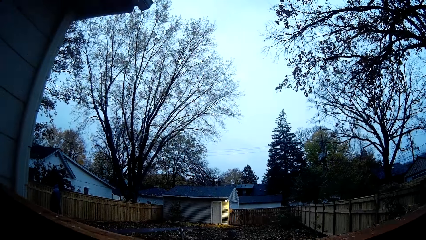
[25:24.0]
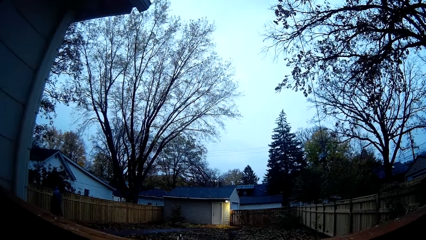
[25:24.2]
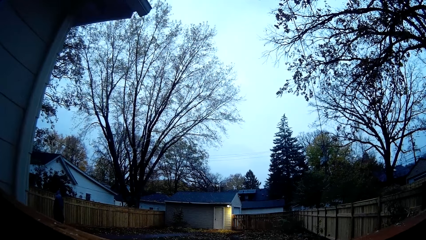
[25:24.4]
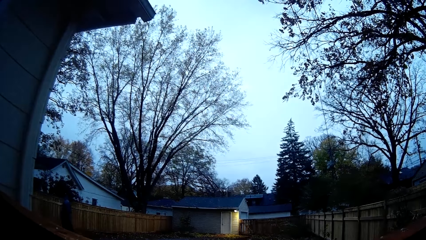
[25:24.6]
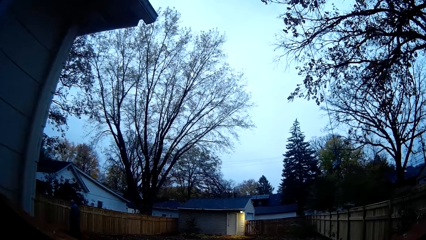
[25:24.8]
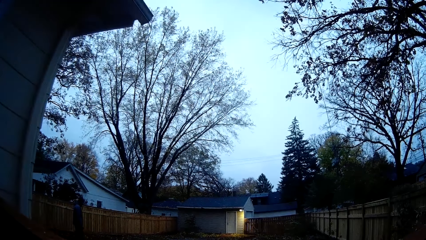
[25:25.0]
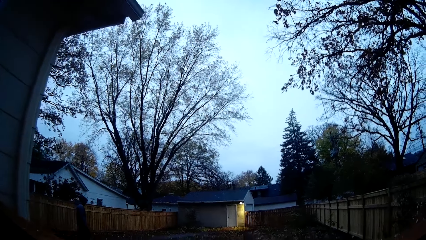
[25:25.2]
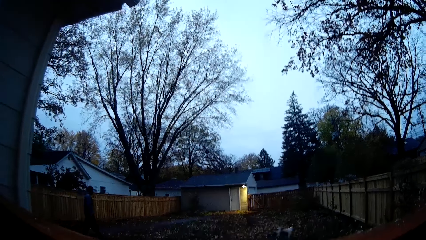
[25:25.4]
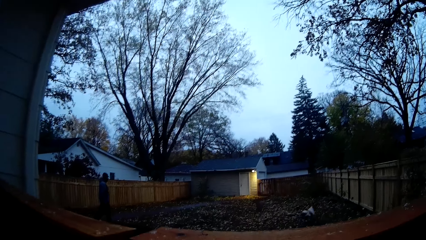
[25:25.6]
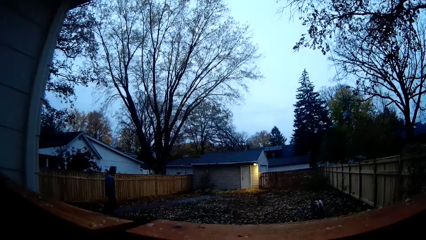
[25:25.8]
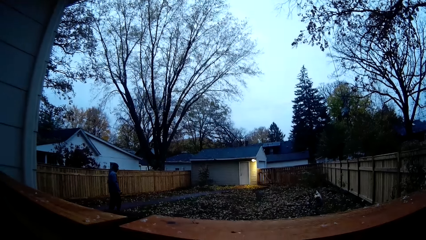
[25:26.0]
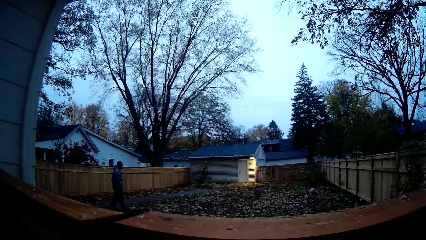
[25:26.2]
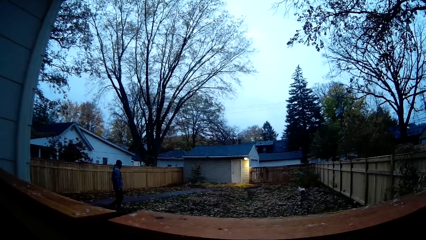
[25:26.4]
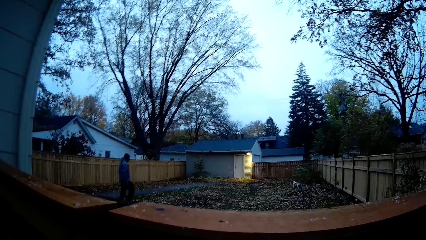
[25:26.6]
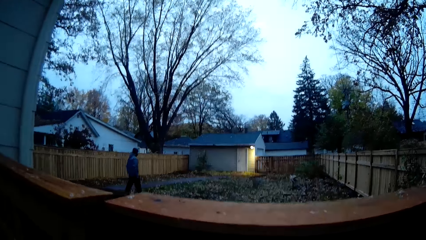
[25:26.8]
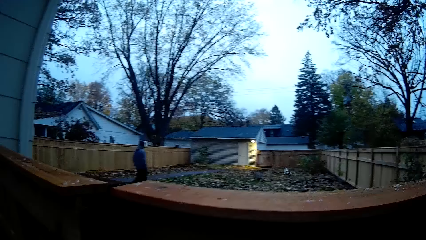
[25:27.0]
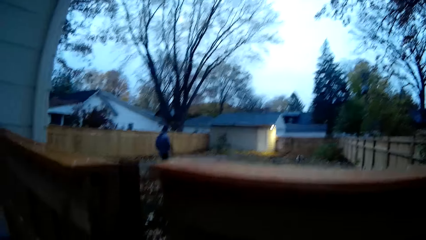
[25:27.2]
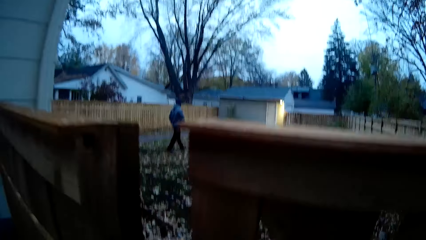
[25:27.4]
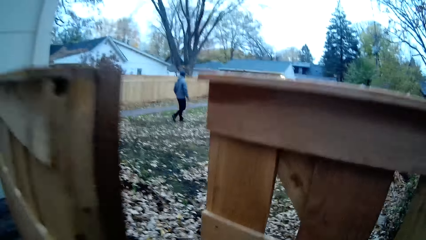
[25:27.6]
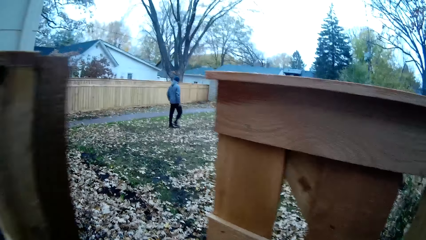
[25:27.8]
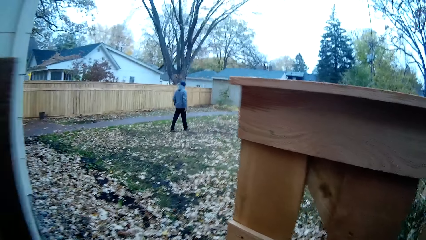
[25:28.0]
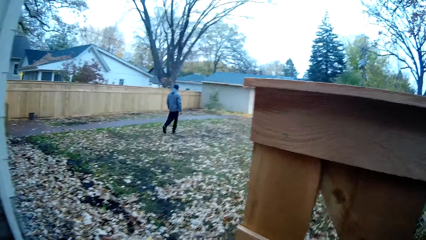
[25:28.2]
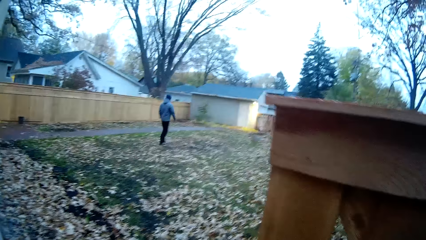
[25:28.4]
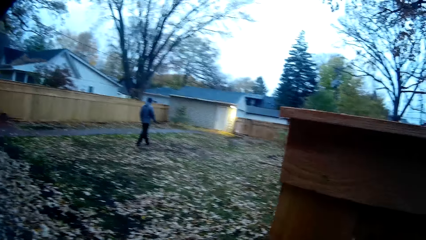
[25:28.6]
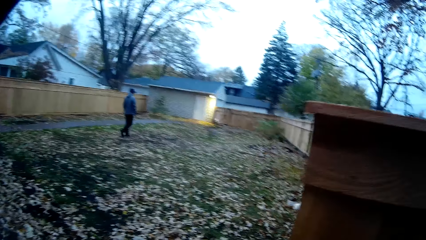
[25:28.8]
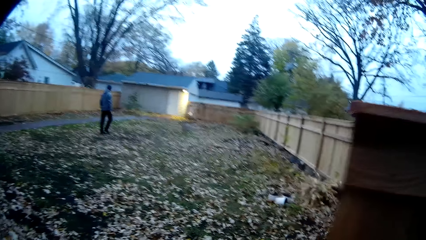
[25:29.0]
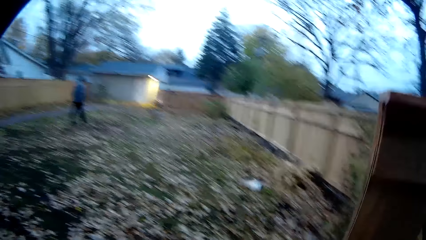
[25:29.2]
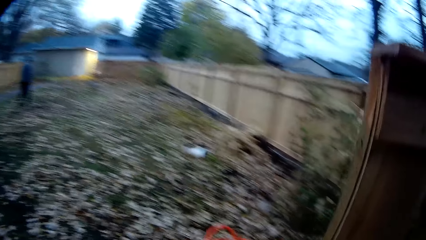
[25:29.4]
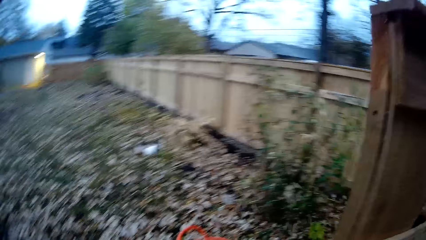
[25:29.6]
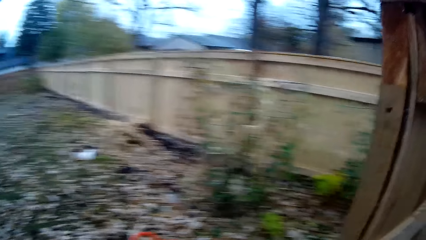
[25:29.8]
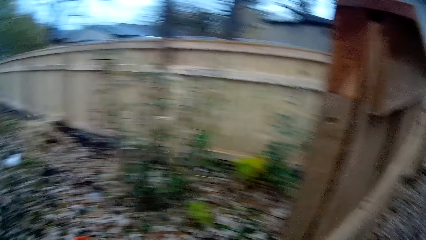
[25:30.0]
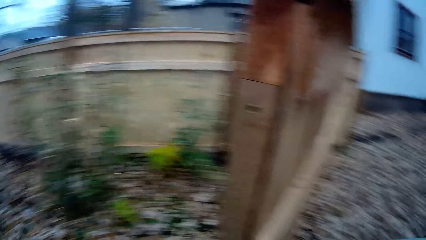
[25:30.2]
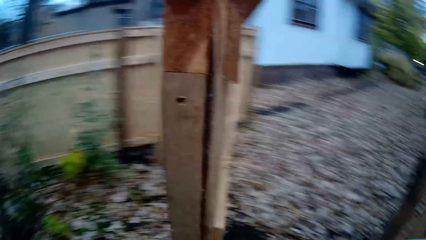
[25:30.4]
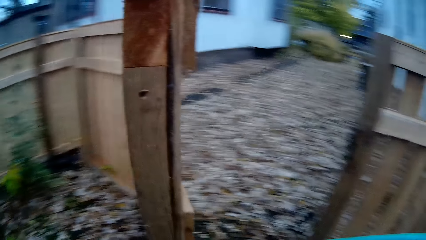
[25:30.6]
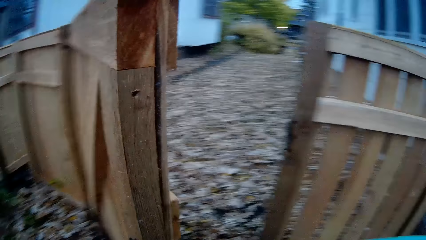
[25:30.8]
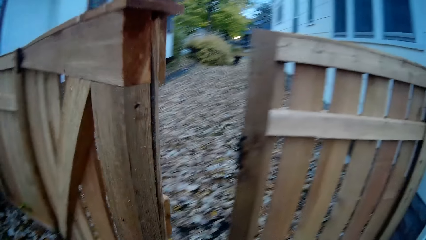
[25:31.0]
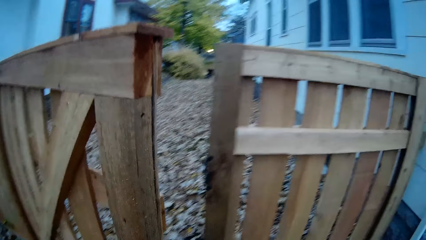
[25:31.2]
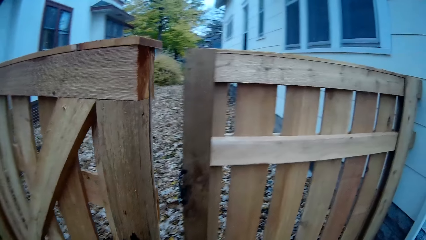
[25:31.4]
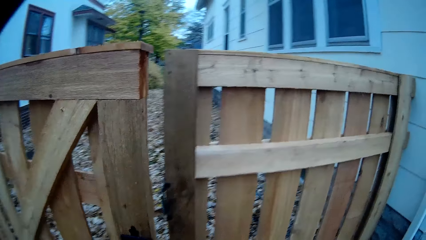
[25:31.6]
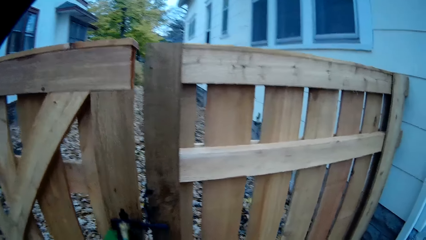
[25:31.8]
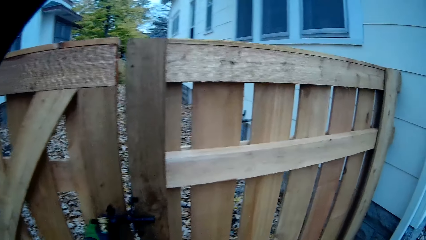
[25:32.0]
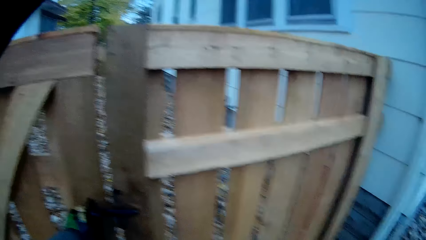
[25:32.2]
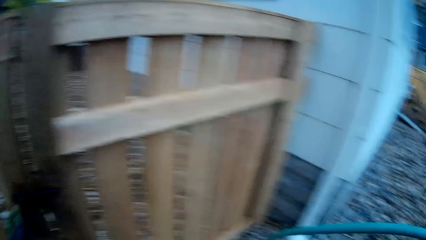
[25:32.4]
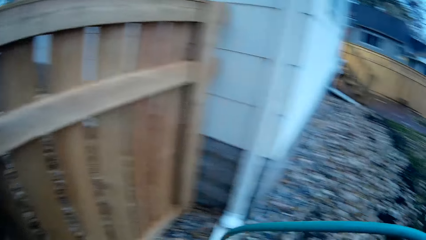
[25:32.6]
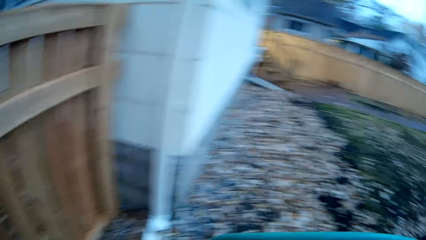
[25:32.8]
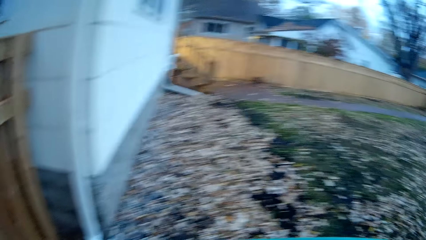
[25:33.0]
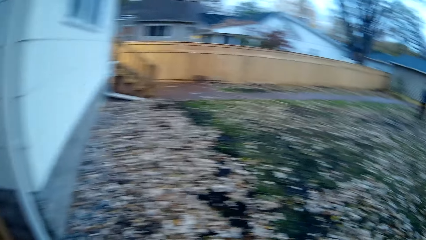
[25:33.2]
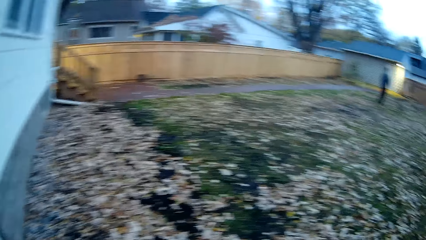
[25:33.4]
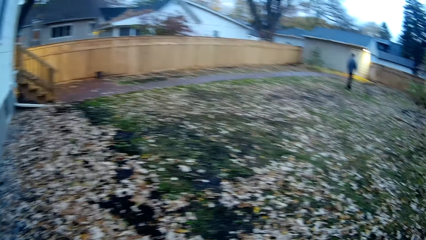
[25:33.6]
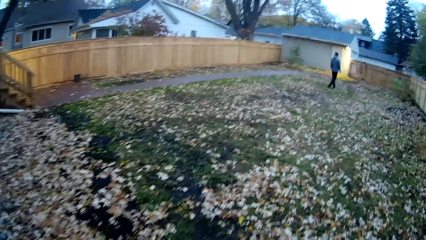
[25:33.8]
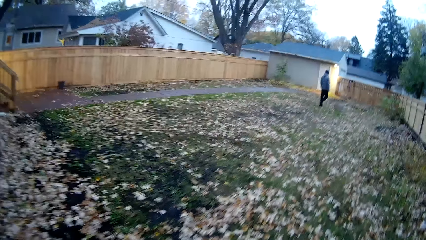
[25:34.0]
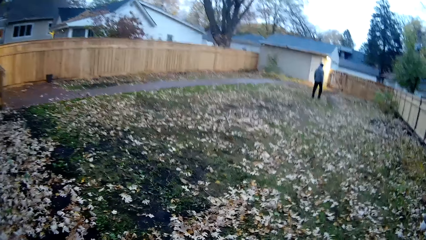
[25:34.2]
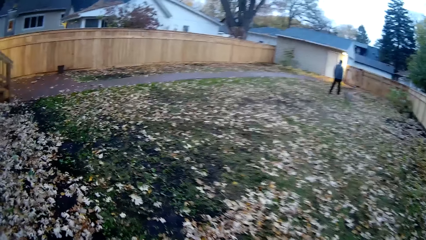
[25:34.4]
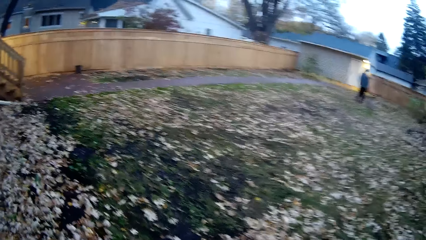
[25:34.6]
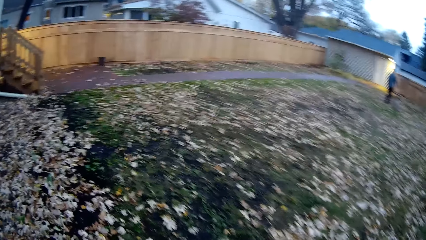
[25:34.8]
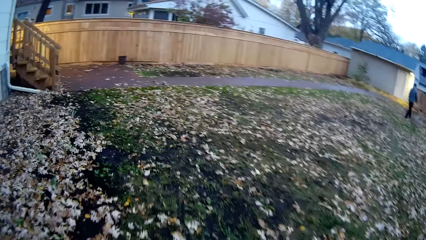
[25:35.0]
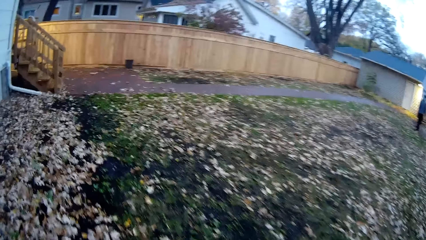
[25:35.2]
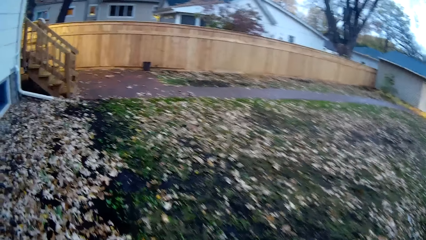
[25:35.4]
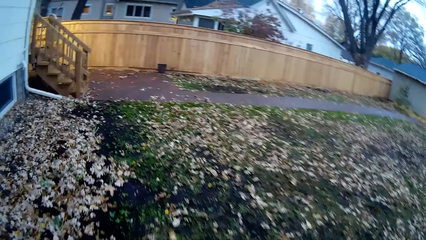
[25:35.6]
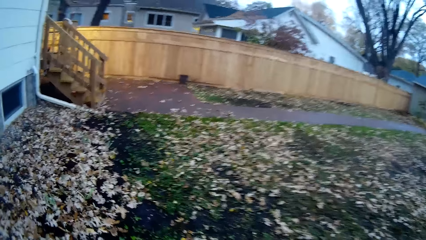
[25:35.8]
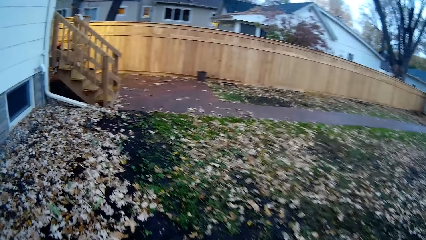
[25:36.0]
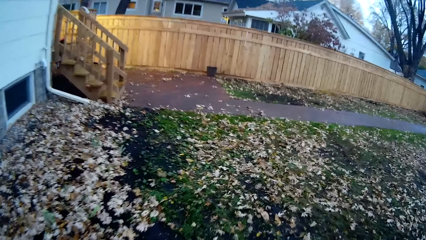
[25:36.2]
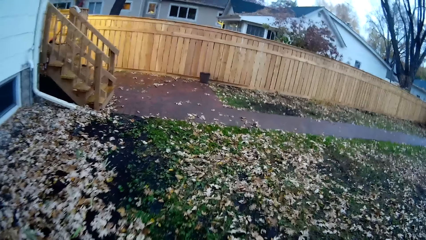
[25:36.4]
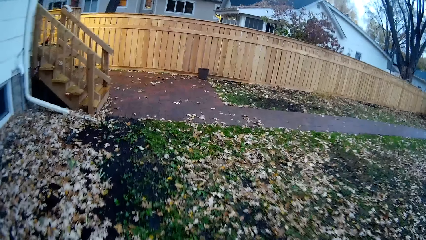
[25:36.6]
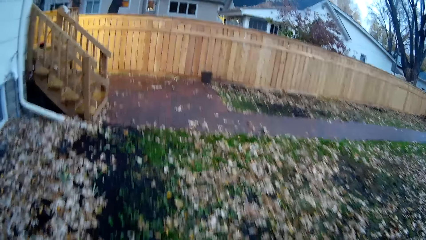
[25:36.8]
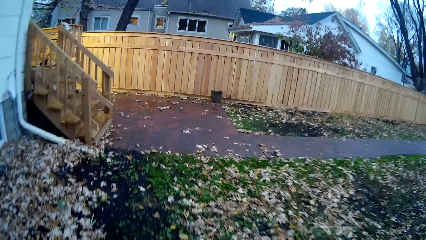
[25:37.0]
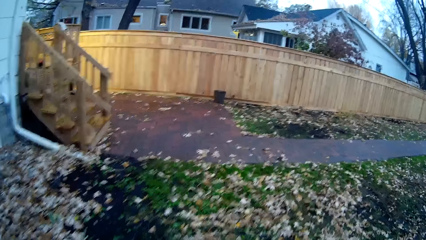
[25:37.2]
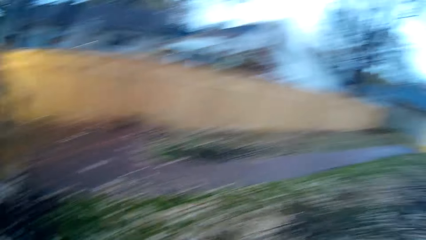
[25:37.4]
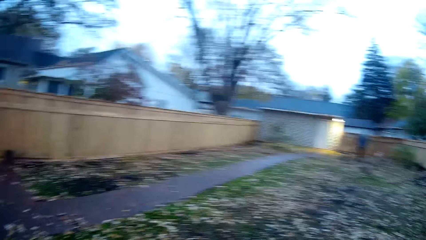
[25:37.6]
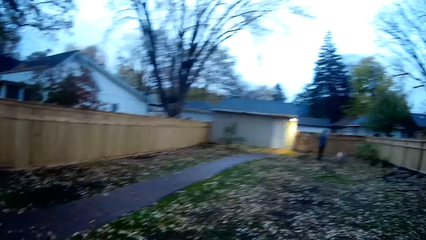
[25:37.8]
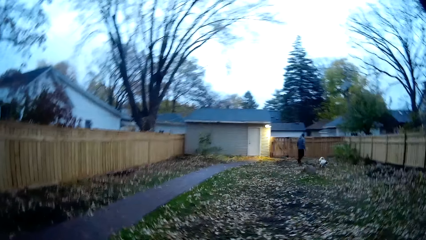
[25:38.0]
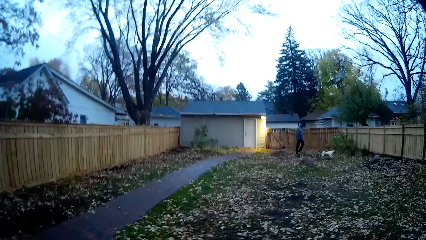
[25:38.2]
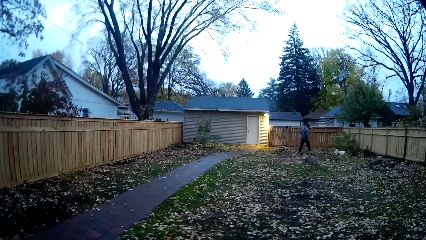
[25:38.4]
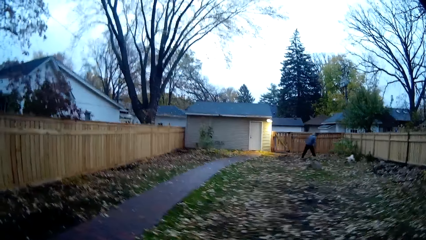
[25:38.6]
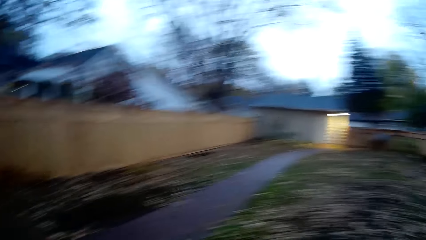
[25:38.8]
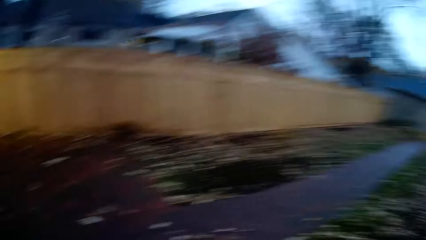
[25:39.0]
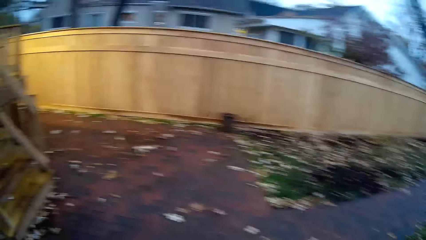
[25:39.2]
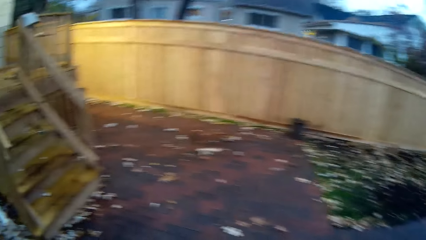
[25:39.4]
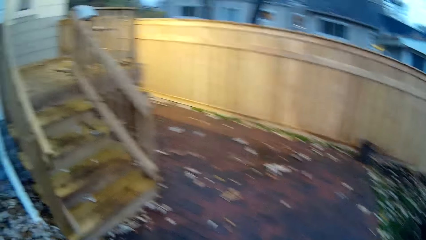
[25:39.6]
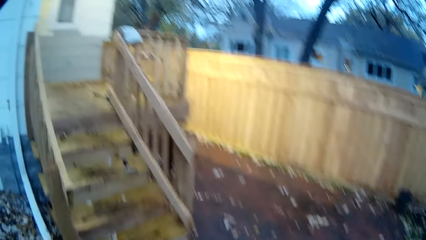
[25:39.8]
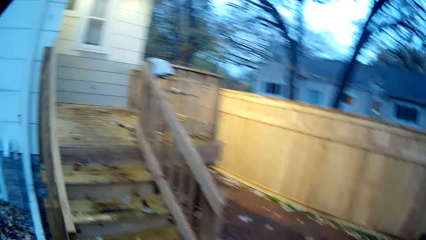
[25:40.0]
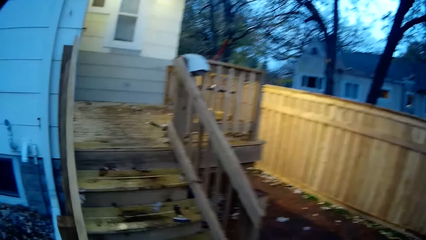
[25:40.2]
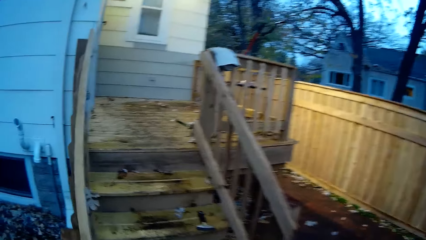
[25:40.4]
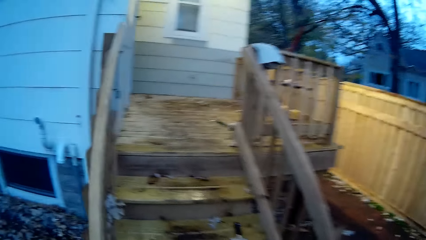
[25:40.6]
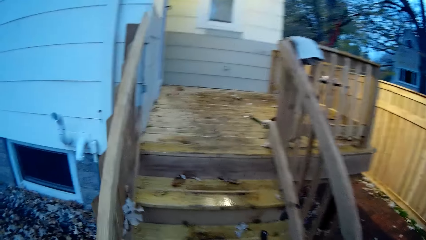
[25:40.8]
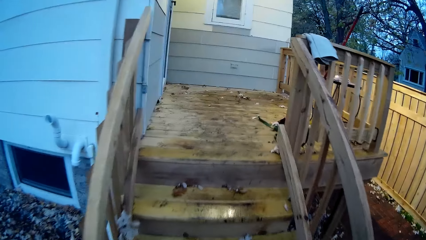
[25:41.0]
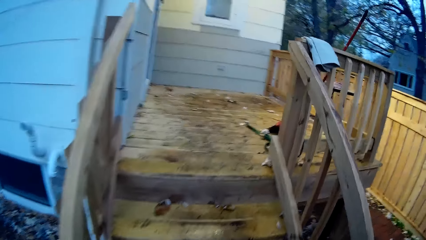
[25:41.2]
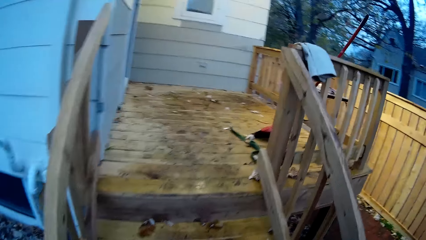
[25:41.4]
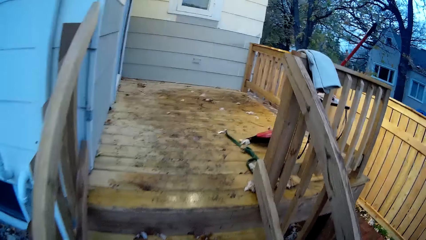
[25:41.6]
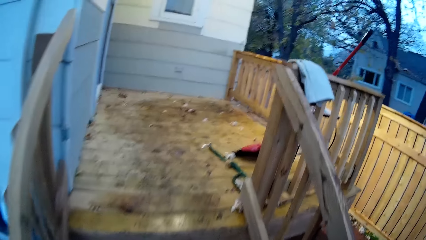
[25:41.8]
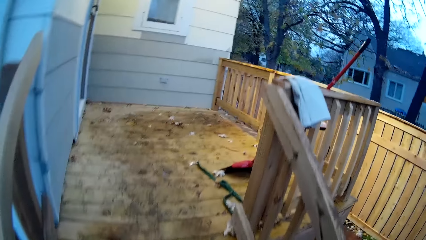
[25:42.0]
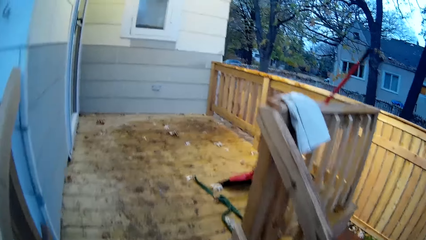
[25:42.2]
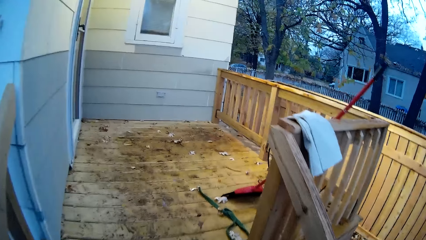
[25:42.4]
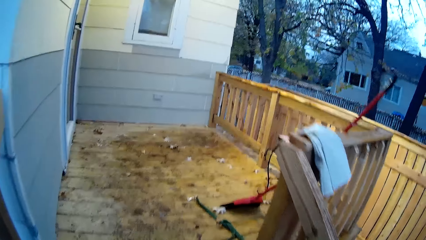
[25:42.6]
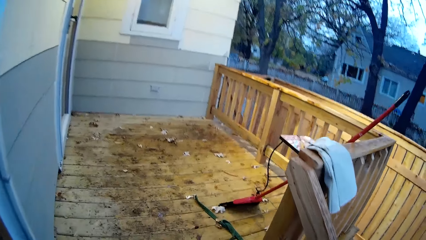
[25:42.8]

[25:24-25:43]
The camera wearer opens the gate. She closes the wooden gate with her left hand. She walks up the stairs leading to the apartment.
